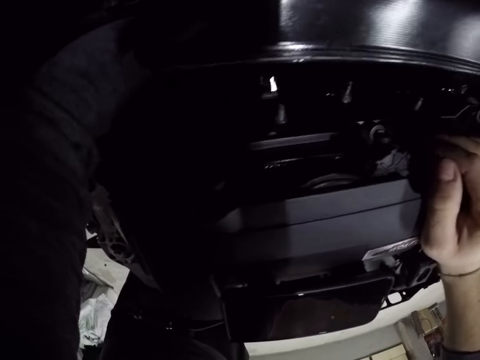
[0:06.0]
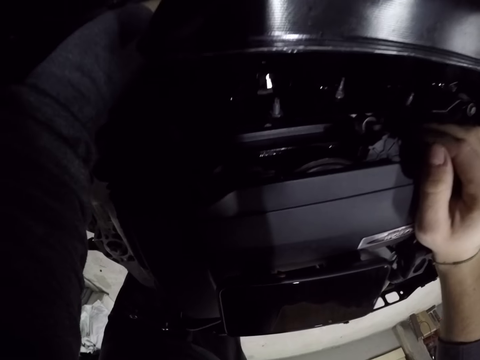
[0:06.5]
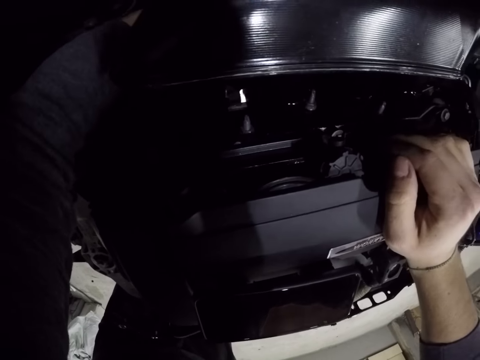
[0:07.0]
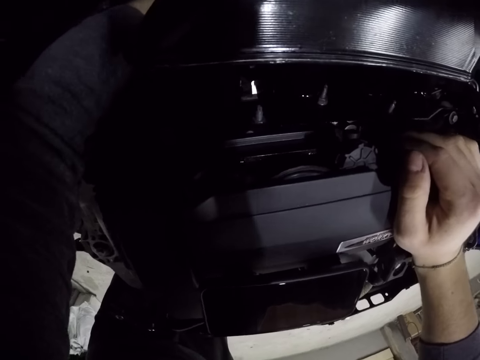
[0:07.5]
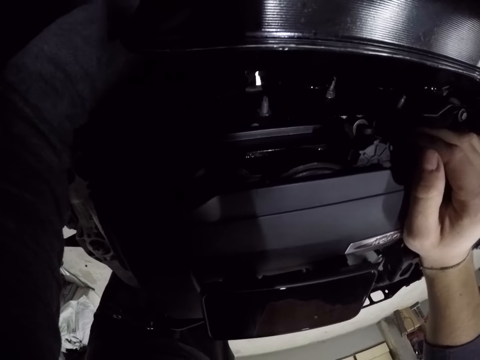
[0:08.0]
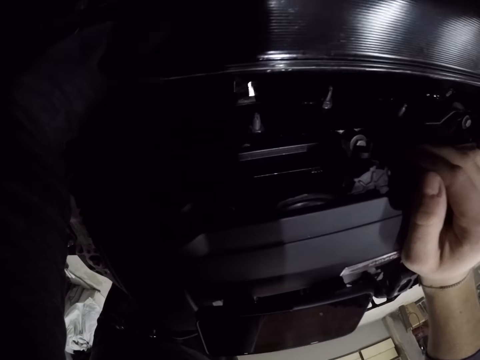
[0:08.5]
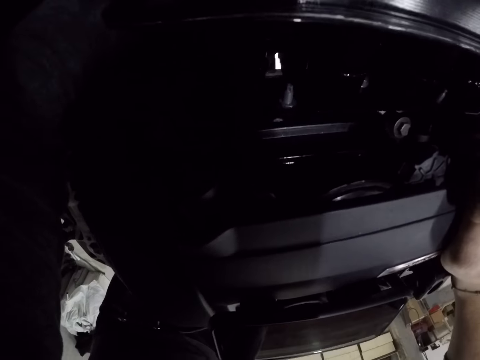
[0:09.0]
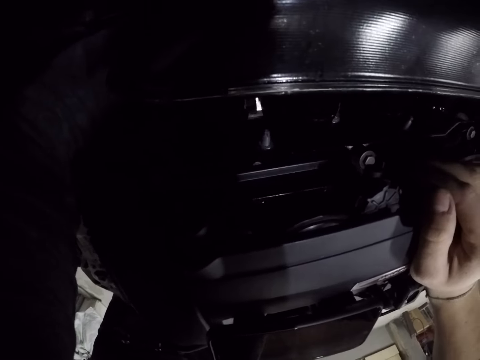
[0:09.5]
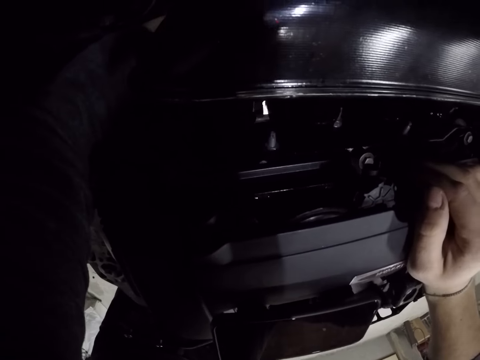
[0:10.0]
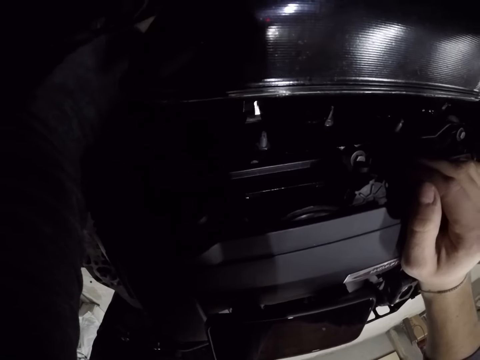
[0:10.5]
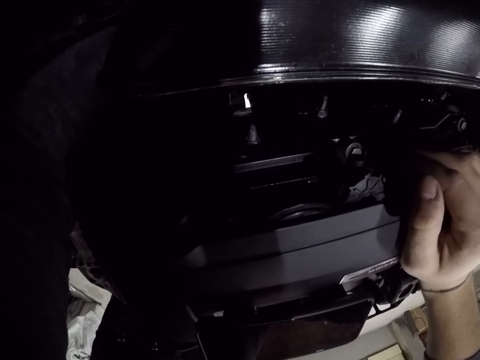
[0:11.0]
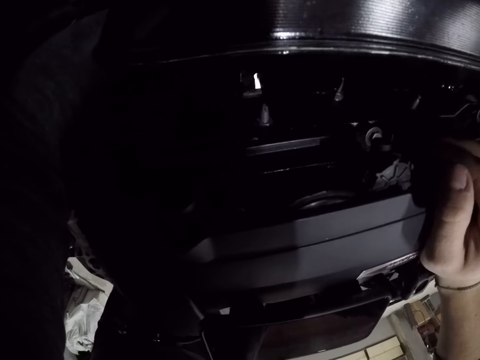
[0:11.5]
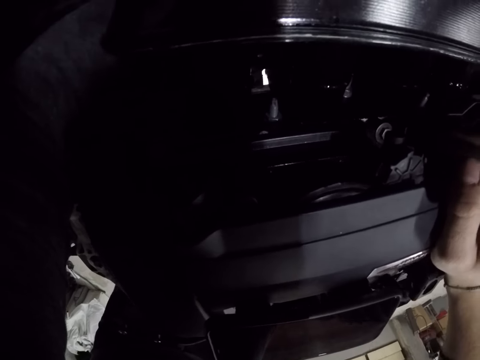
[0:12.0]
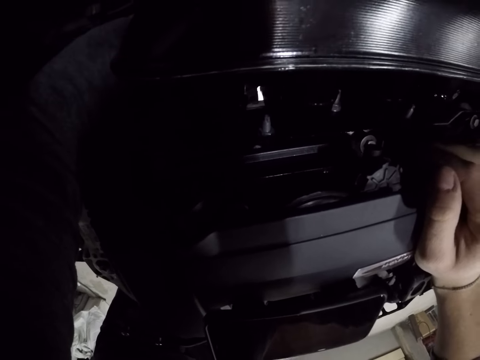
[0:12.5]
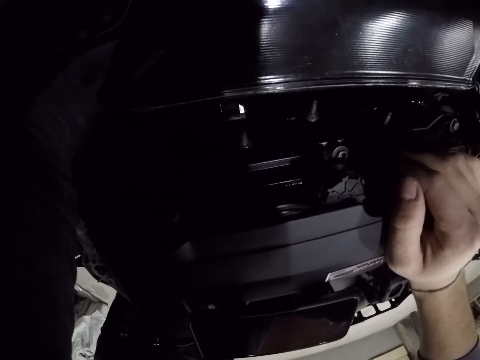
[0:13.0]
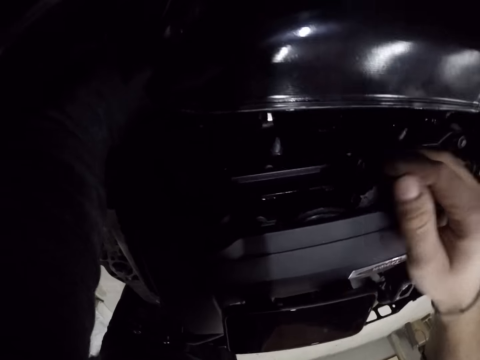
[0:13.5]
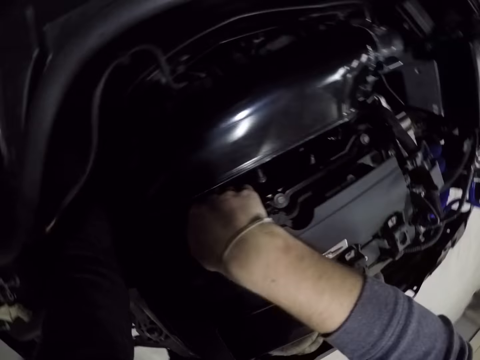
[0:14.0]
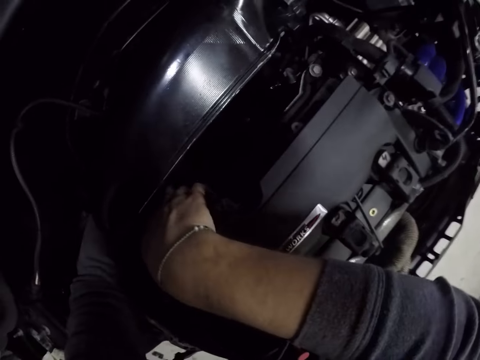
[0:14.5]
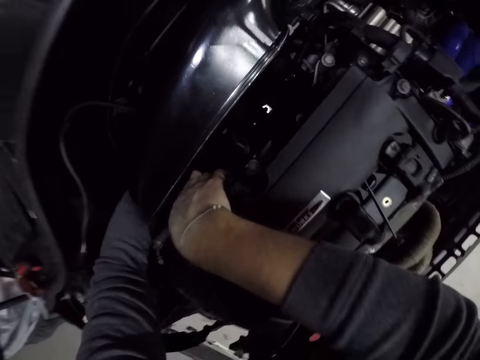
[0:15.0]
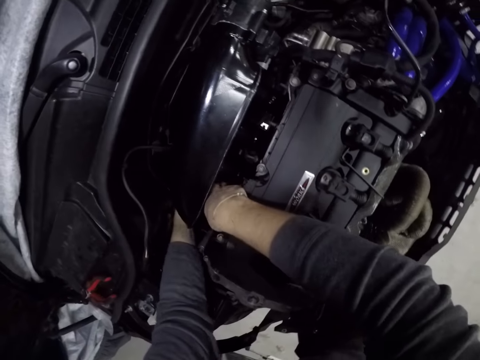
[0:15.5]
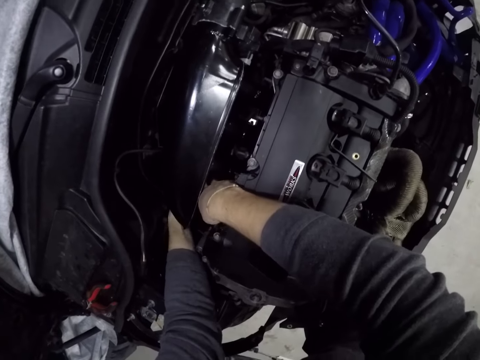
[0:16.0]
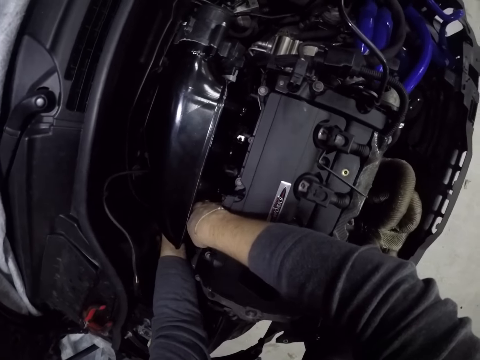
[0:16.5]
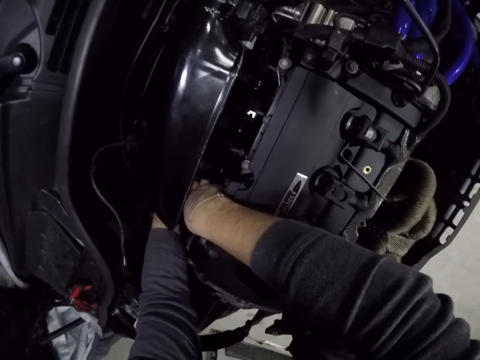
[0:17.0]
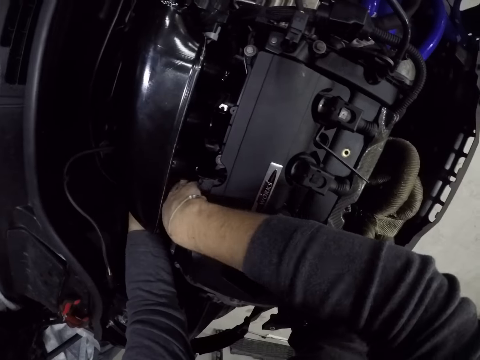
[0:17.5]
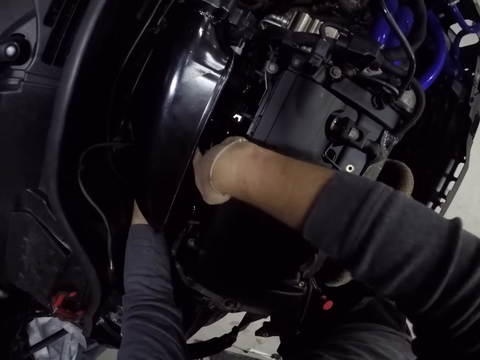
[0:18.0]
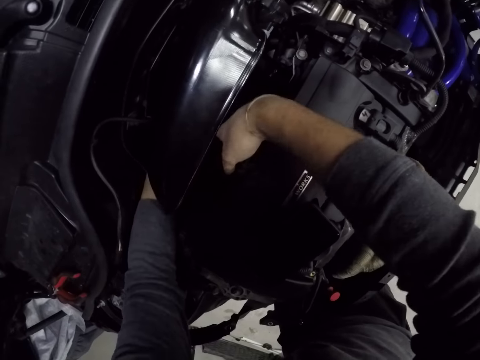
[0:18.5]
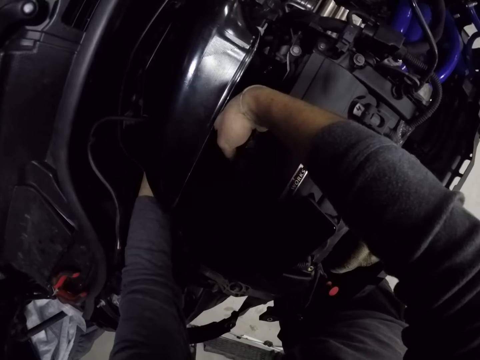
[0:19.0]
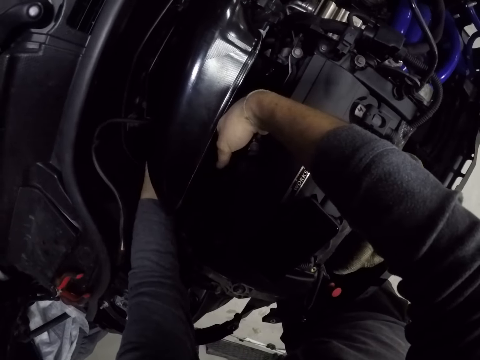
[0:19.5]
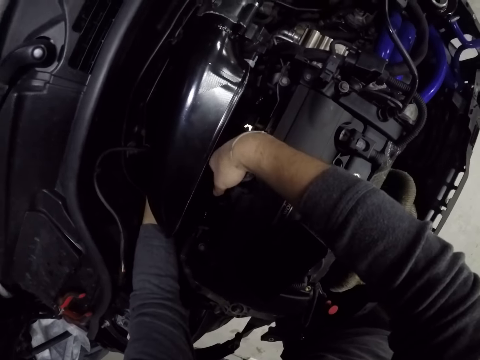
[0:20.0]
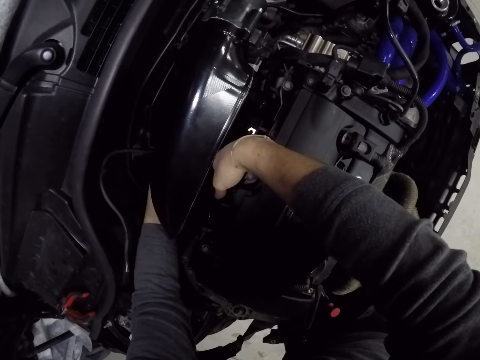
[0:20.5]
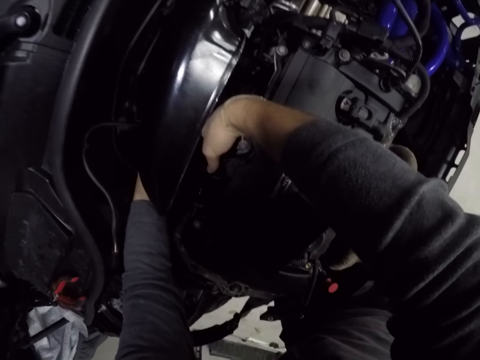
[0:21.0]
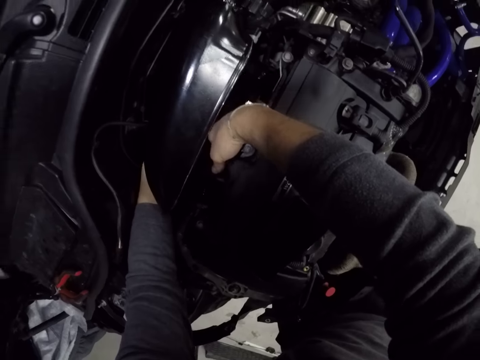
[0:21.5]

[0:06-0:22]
The camera wearer inspects the engine of the car with his hands.

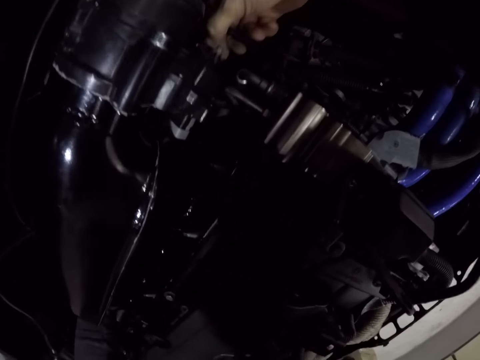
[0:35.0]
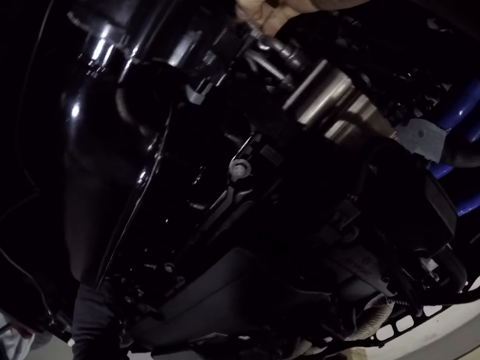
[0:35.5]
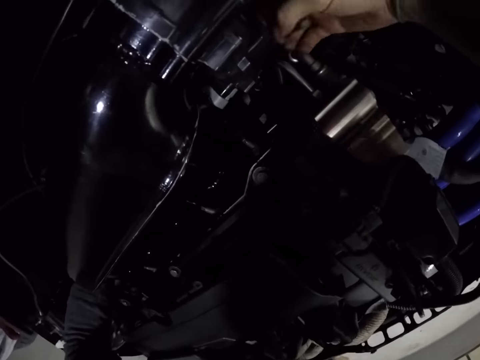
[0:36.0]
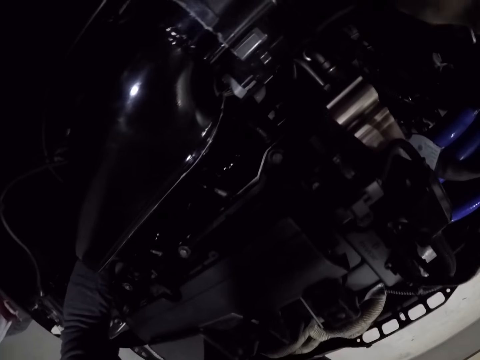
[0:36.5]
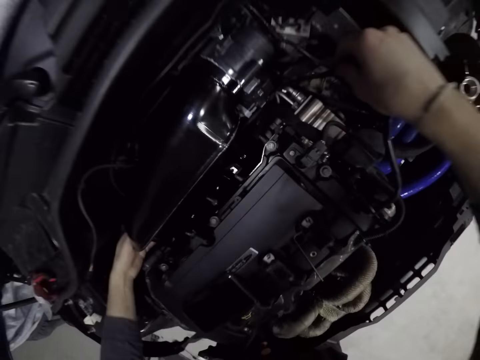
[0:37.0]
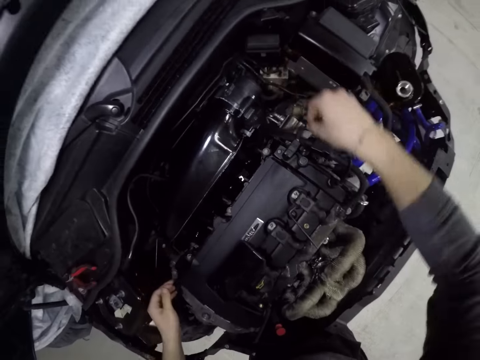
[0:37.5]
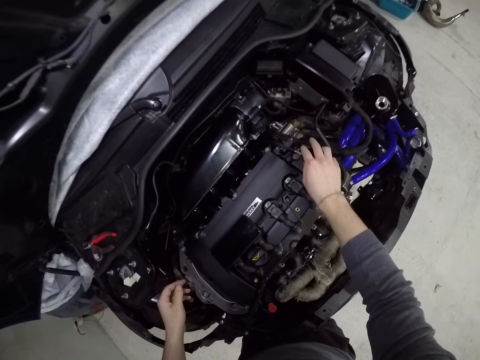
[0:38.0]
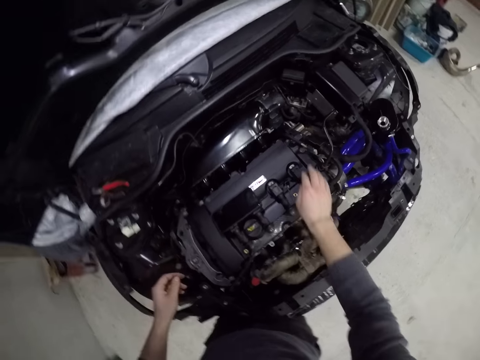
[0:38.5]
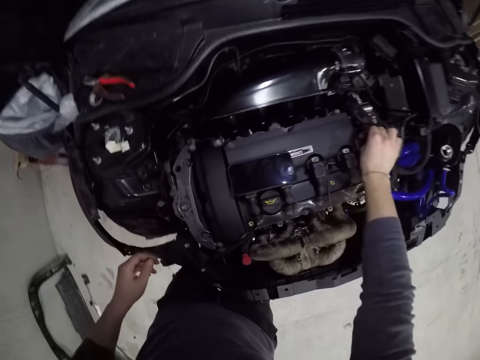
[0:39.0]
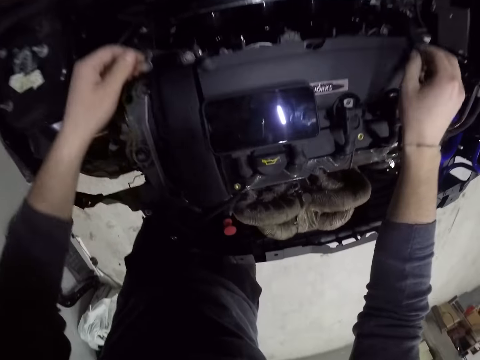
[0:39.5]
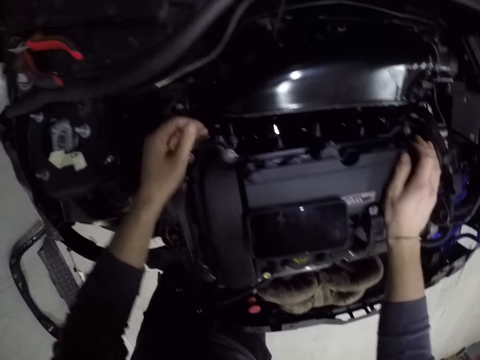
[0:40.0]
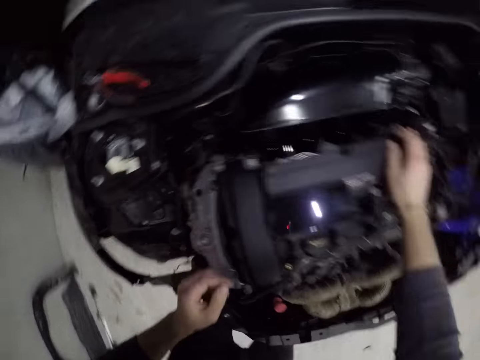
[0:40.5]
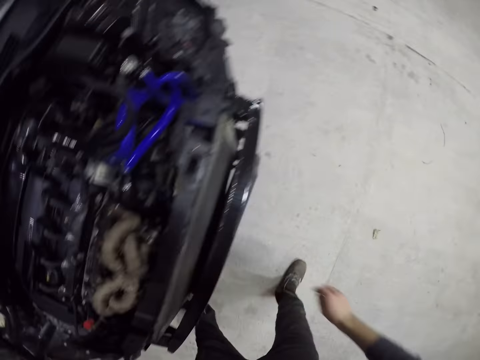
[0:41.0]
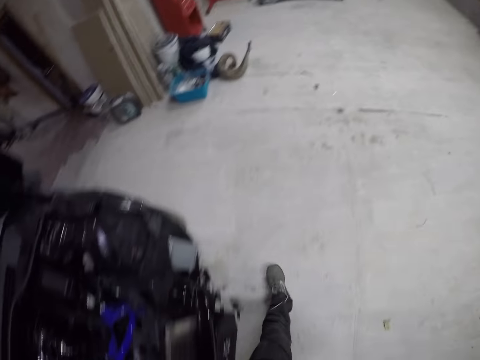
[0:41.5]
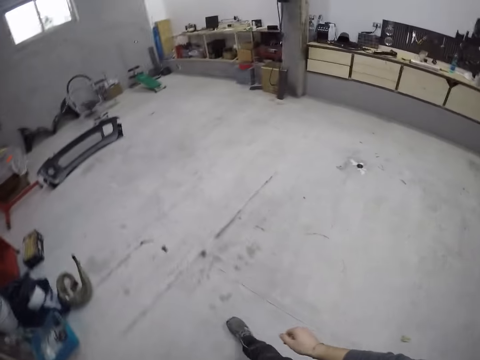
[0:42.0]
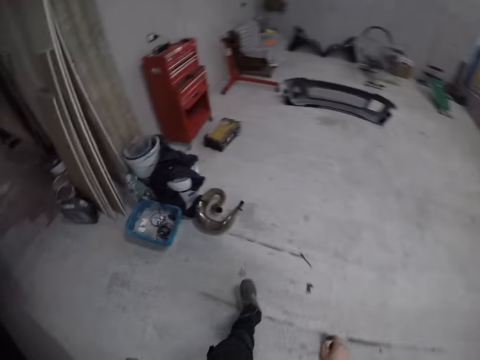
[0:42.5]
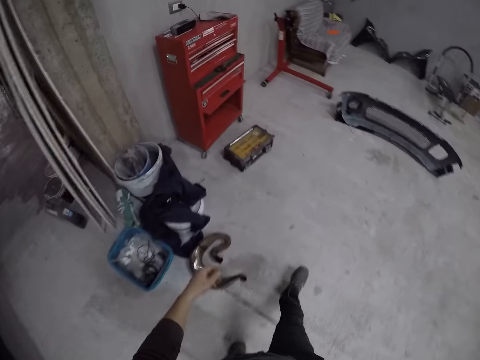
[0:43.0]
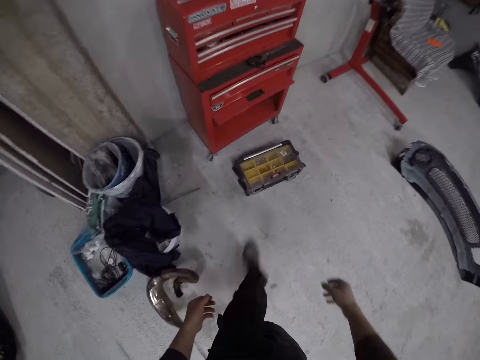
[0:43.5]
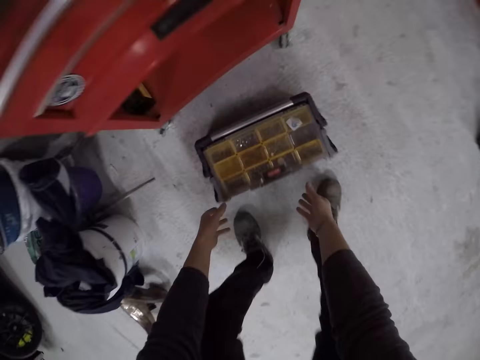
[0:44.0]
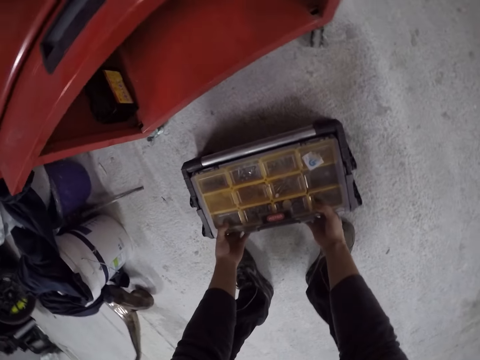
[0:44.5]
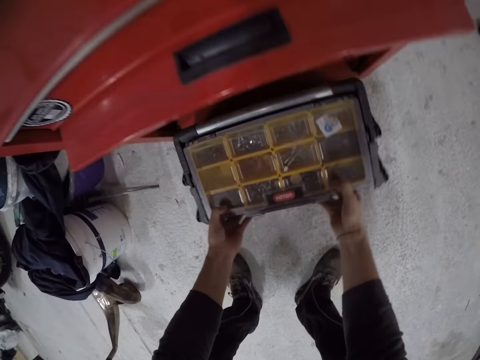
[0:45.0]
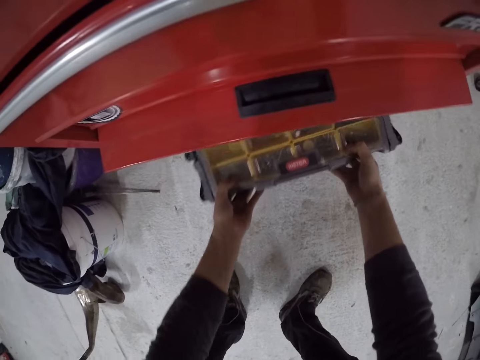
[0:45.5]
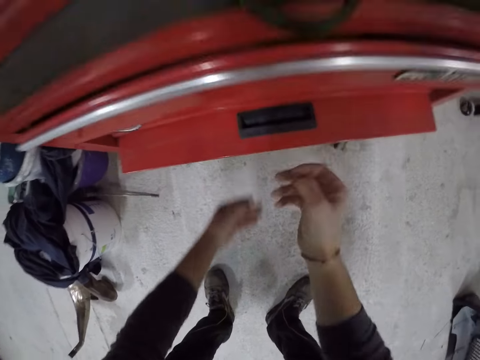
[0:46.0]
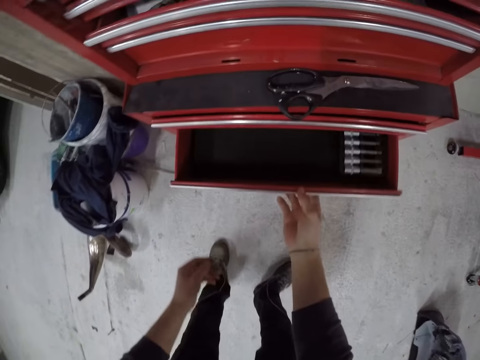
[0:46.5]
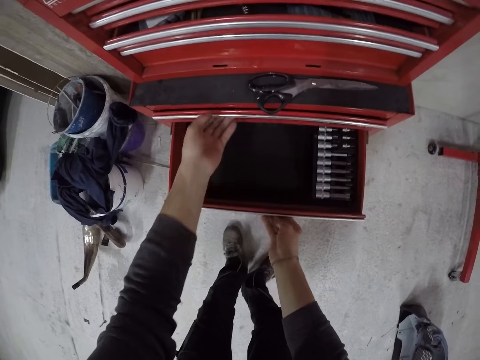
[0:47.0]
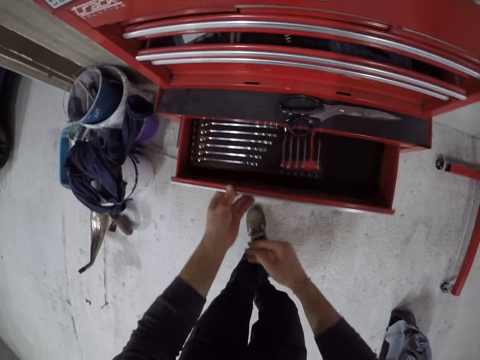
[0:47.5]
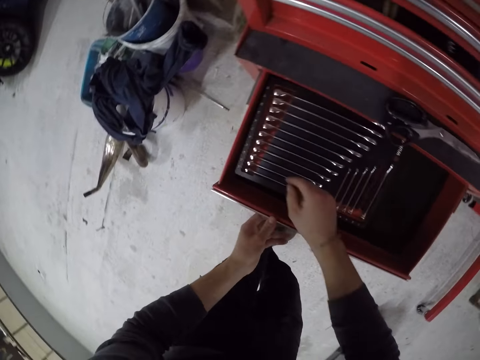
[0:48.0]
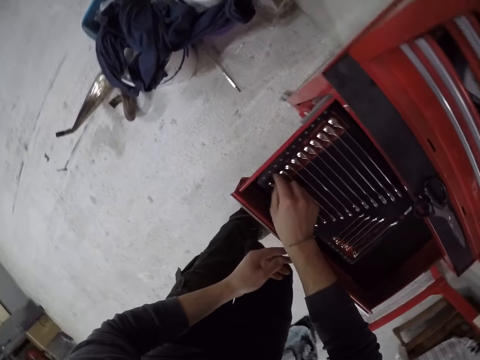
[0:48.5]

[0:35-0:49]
The camera wearer removes an accelerator cable with his right hand. He drops the accelerator cable in his right hand on the engine. He touches the engine of the car with his right hand. He walks around. He picks up the tool box from the floor. He carries a tool from the floor with his hands. He puts the tool box in the drawer. He drops the tool in his hands inside the tool box. He opens a tool drawer of the tool box with his right hand, closes the tool drawer with his right hand and opens a tool drawer with his left hand. He picks up a wrench from the drawer.
